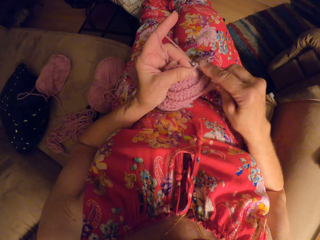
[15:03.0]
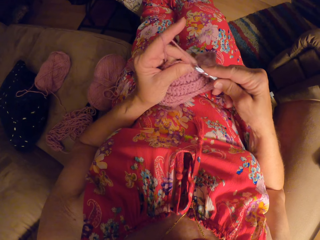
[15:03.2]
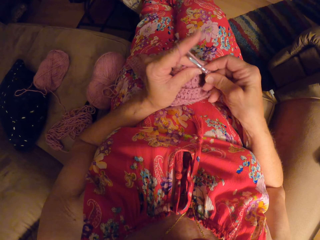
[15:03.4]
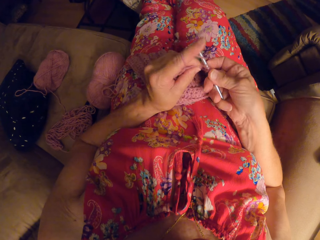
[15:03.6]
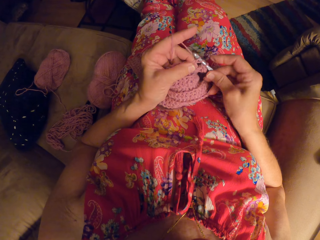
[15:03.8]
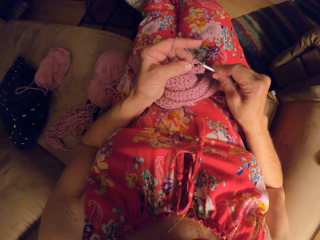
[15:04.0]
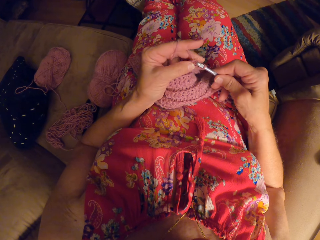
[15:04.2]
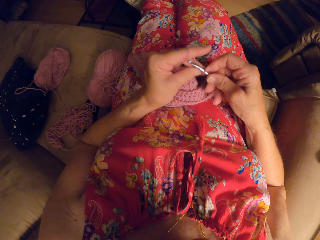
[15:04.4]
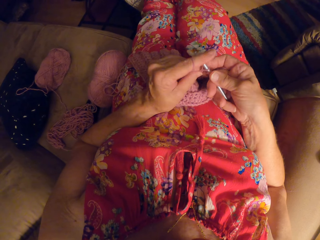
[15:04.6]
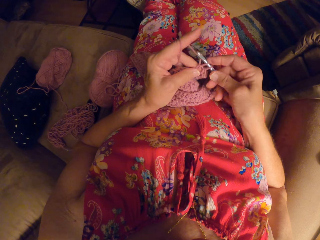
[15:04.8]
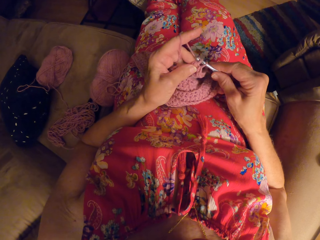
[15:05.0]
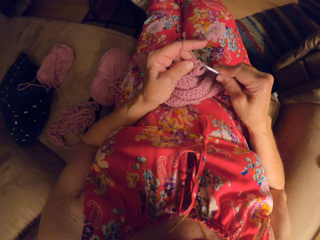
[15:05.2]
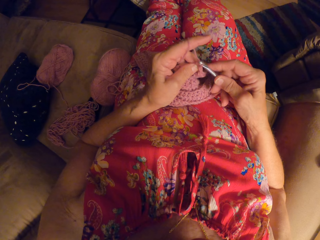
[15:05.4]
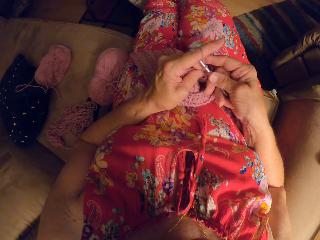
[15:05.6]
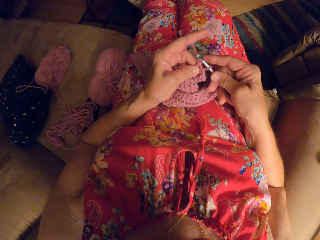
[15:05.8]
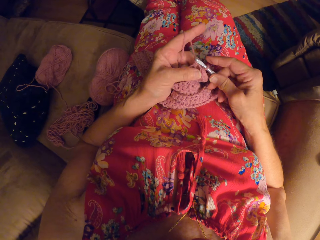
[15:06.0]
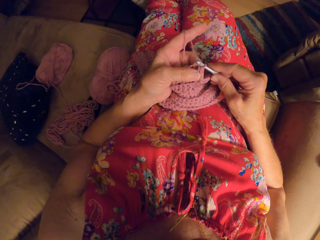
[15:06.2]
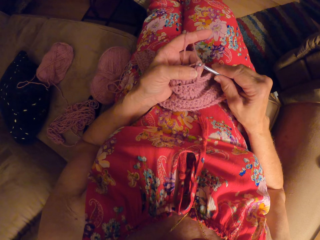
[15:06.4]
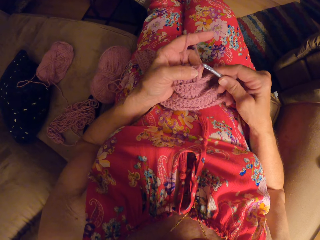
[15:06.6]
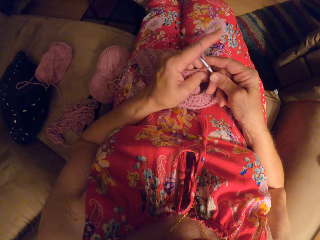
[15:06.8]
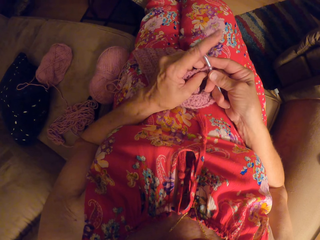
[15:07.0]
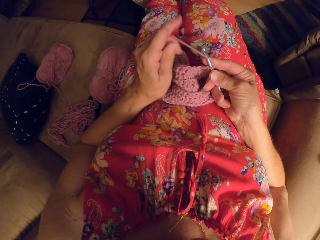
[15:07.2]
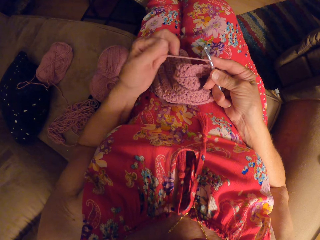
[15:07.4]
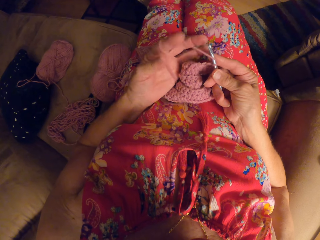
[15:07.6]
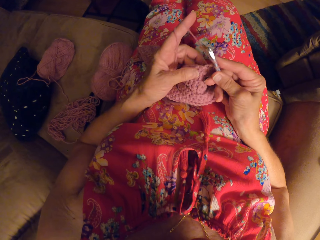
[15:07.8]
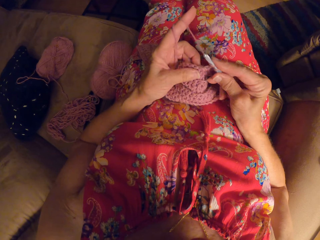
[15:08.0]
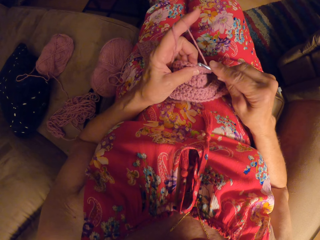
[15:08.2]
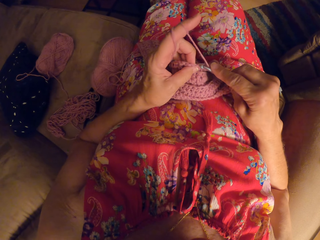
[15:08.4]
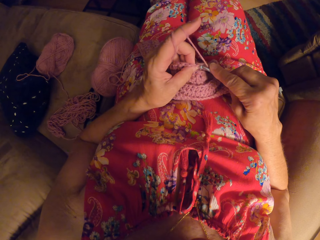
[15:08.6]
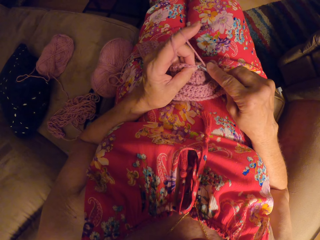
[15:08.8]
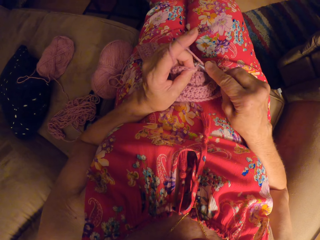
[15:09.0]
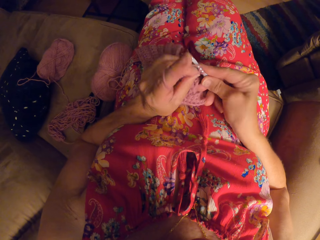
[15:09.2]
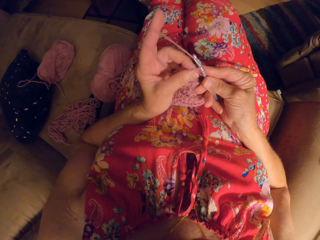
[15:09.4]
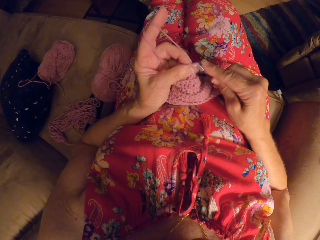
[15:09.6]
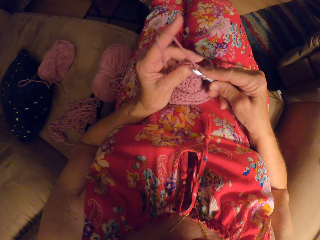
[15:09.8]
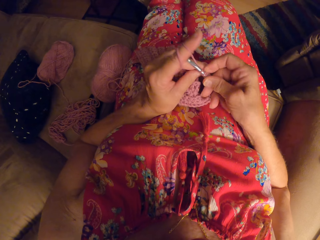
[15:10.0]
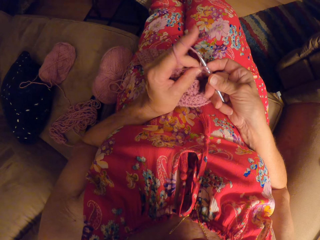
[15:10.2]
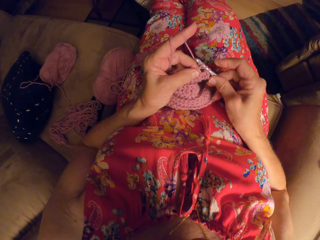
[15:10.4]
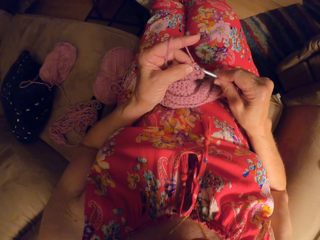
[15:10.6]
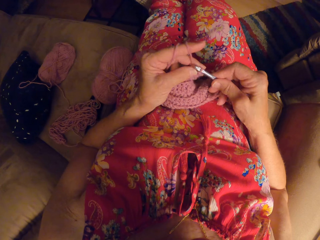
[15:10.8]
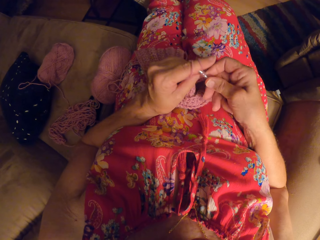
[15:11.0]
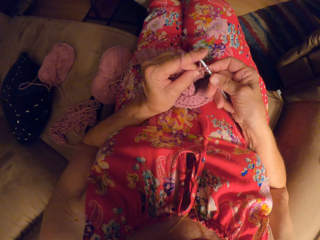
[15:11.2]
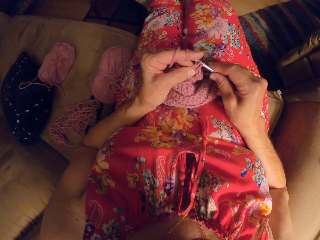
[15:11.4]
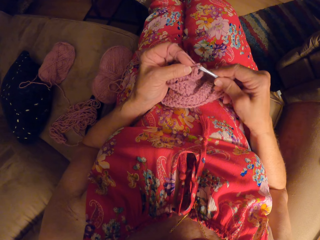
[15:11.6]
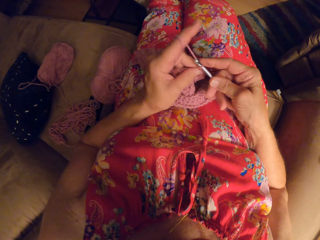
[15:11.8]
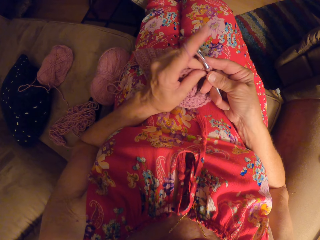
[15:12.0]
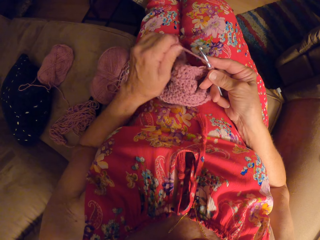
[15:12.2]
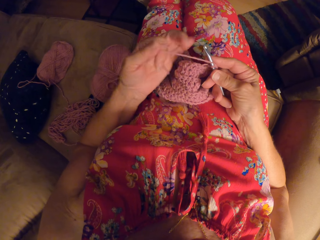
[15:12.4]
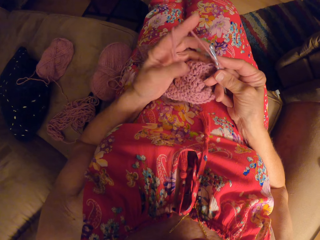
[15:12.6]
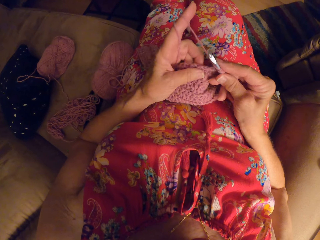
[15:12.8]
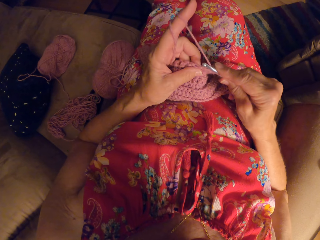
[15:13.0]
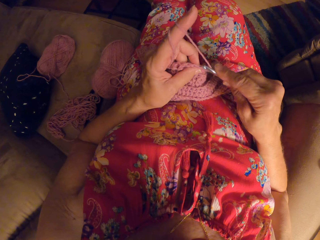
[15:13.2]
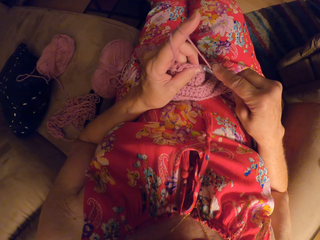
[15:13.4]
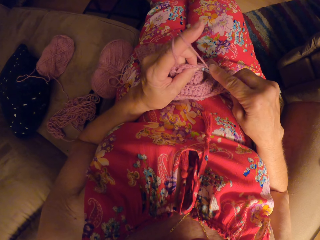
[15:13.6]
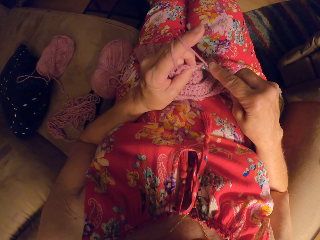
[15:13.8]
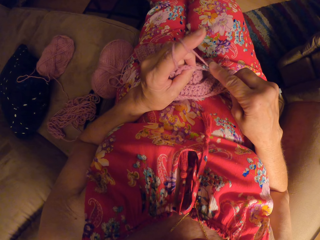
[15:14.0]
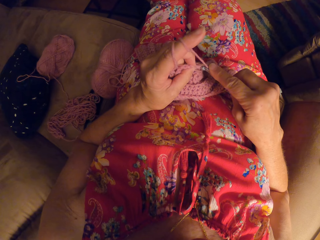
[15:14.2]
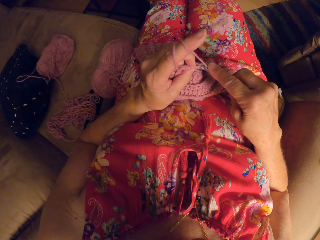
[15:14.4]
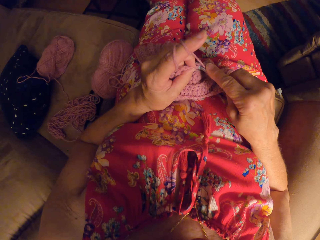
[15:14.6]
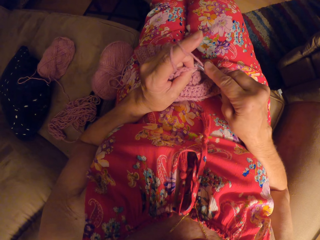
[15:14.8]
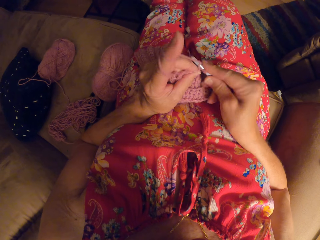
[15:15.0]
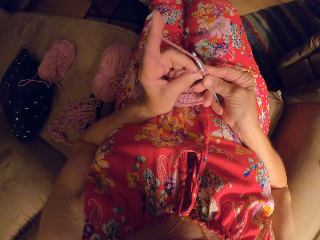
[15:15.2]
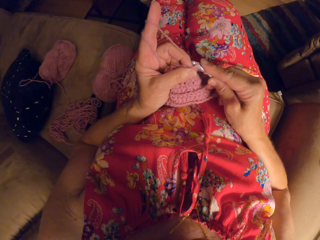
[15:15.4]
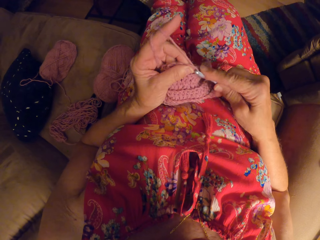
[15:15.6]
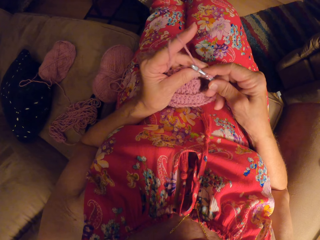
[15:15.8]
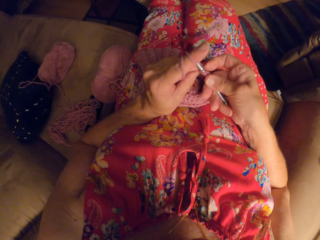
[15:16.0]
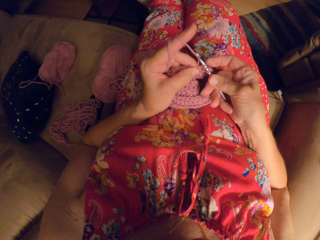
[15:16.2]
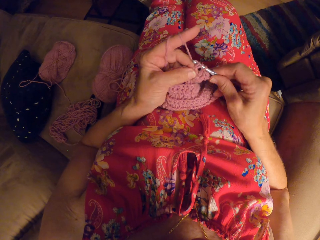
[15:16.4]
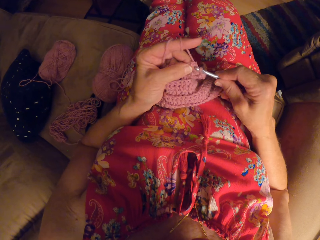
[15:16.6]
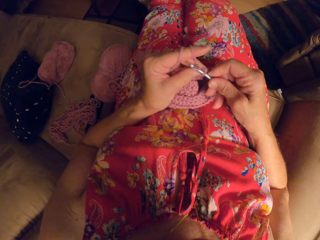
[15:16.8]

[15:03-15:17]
The camera wearer rolls the thread on the index finger. They crochet. They roll the thread on the finger. They crochet.

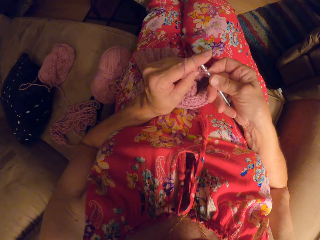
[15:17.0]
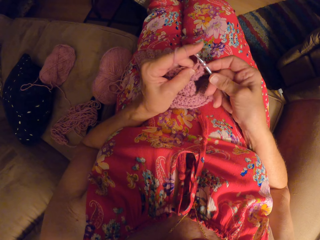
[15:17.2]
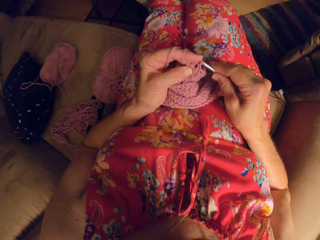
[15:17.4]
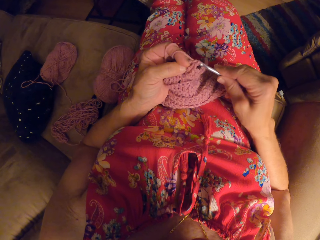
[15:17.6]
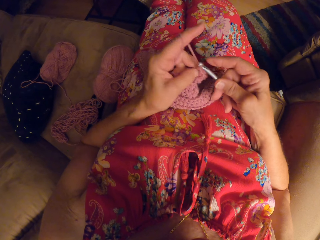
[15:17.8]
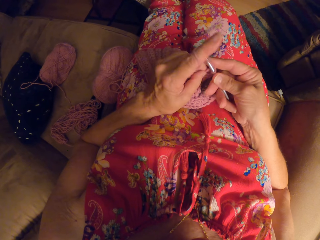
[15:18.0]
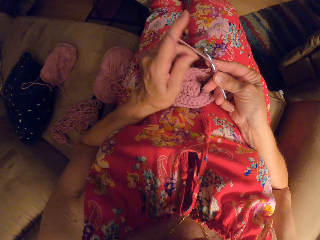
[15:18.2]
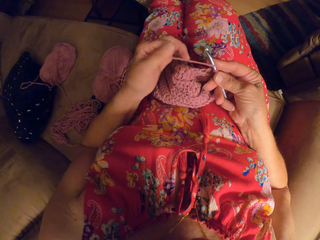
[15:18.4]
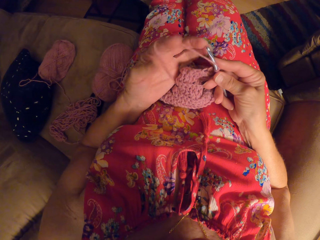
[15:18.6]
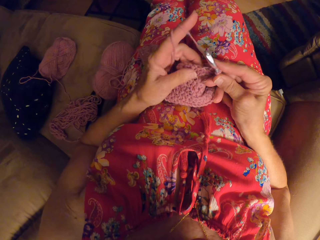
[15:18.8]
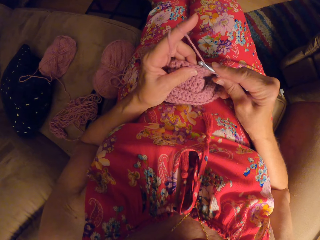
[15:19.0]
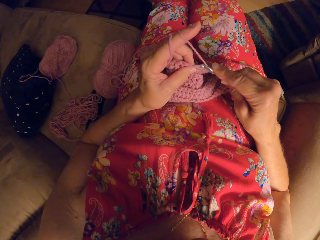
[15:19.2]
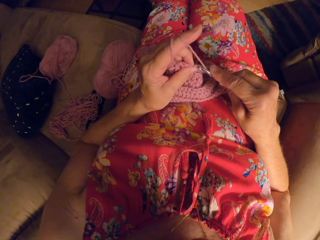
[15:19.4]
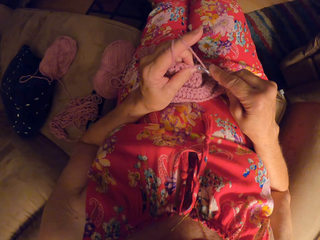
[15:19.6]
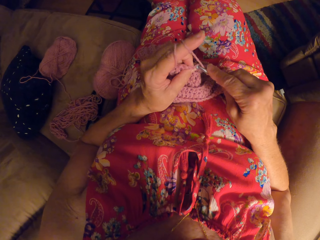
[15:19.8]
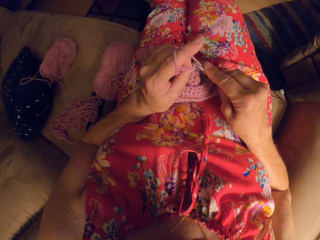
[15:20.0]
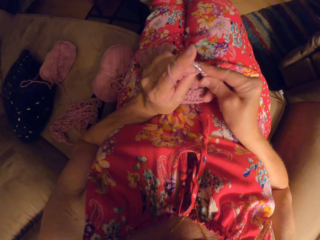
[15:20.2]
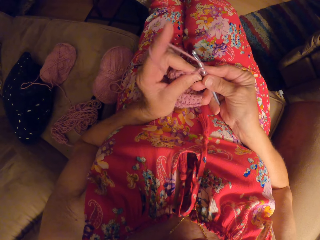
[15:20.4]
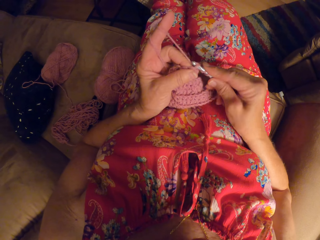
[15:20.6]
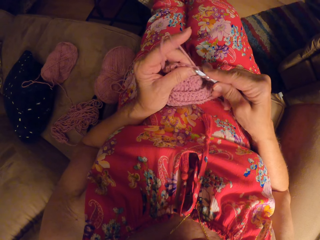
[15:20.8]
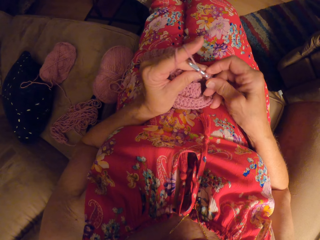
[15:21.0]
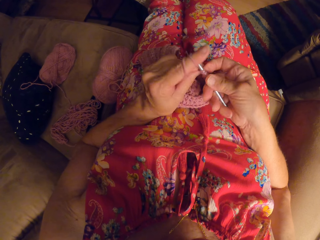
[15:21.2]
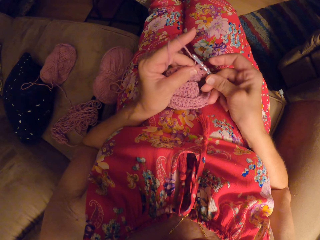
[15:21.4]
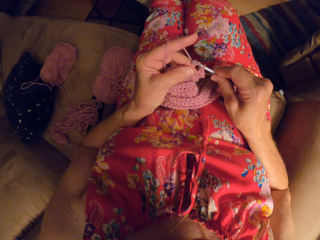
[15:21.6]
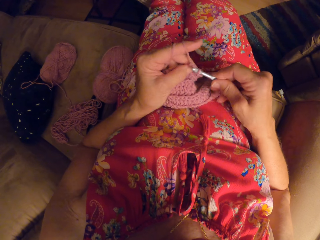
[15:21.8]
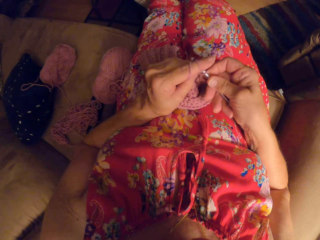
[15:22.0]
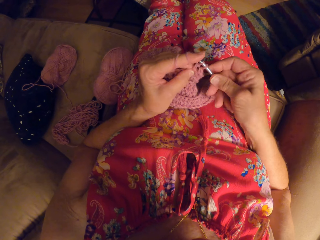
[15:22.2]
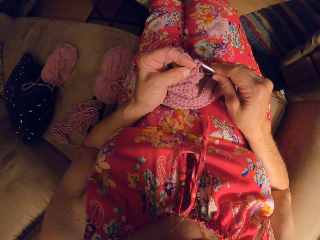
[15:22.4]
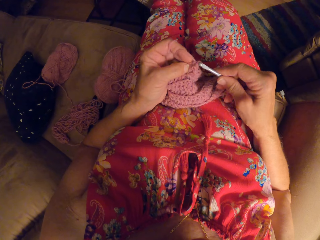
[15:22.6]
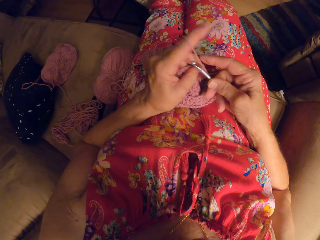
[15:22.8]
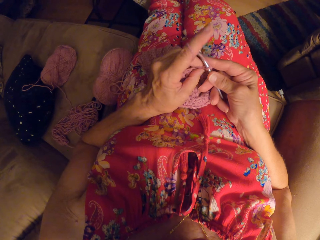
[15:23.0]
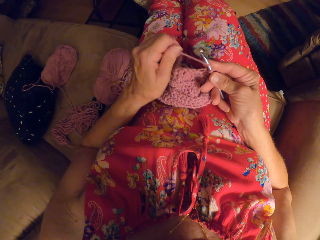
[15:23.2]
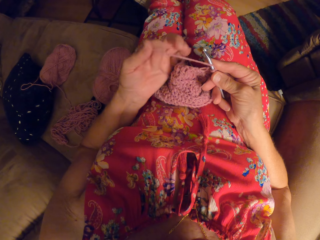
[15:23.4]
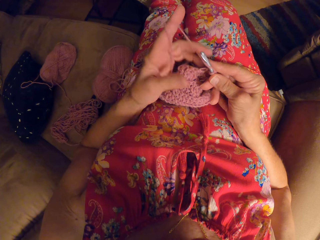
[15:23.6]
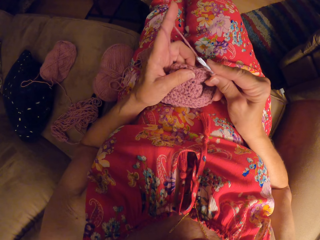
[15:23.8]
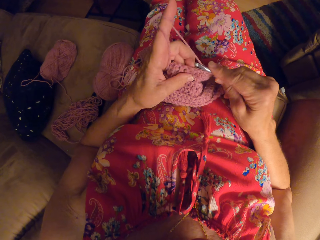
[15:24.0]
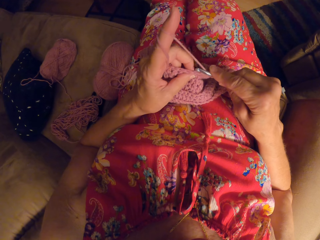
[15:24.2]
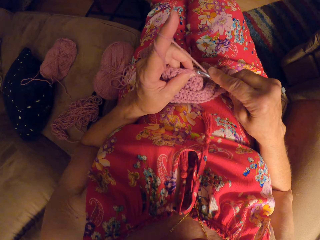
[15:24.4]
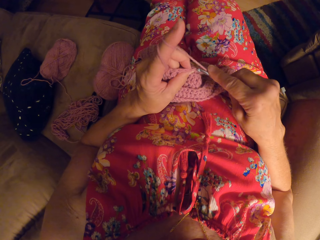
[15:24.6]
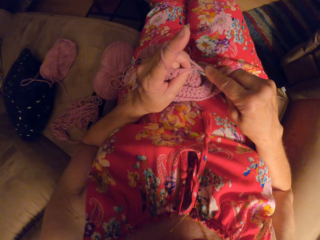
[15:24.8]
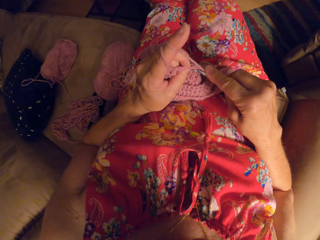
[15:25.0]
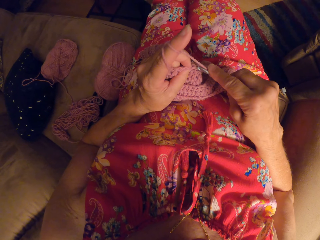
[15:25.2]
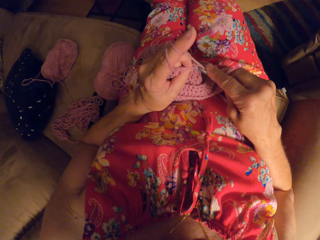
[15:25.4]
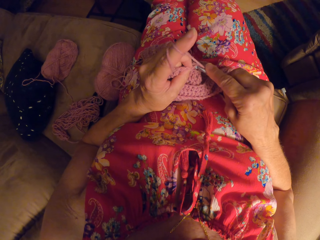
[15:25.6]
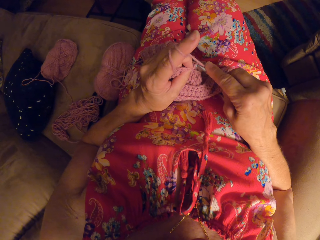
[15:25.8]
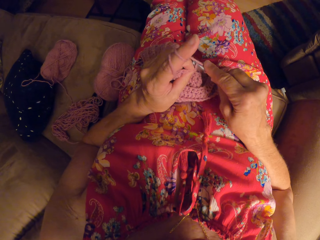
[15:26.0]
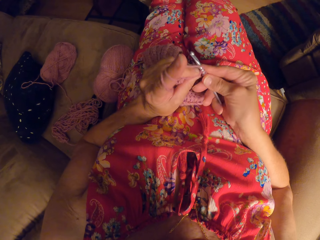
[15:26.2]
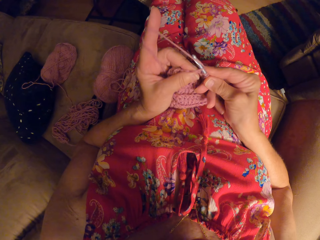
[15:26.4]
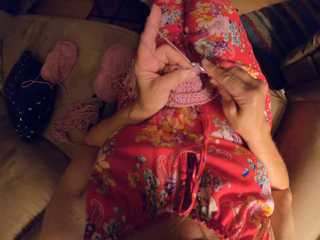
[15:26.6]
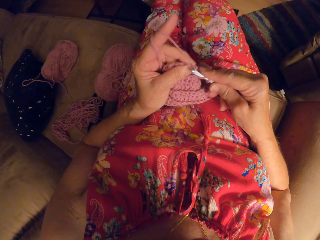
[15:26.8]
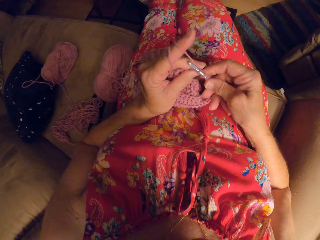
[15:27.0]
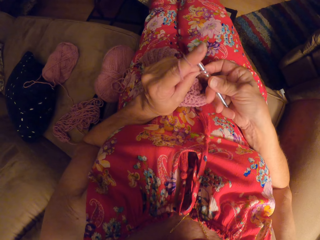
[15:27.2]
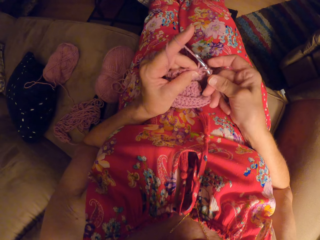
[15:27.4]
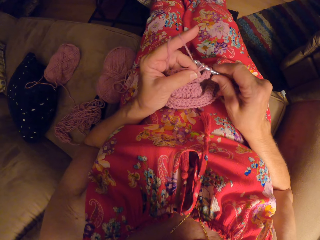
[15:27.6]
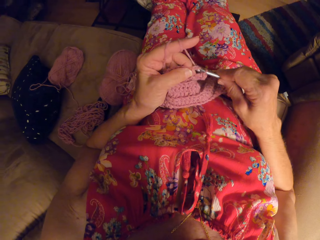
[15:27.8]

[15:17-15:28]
The camera wearer rolls the thread on the finger. They crochet. They roll the thread on the finger. They crochet.
